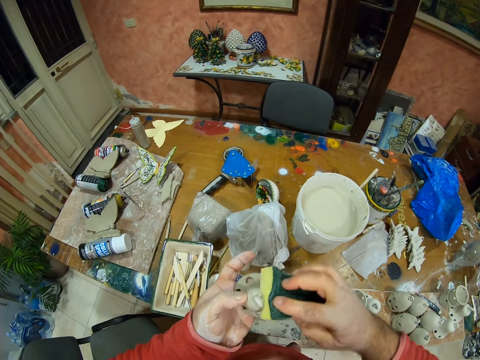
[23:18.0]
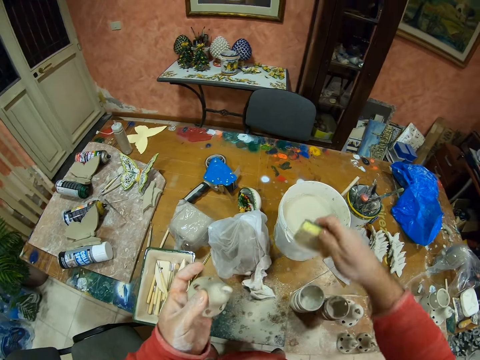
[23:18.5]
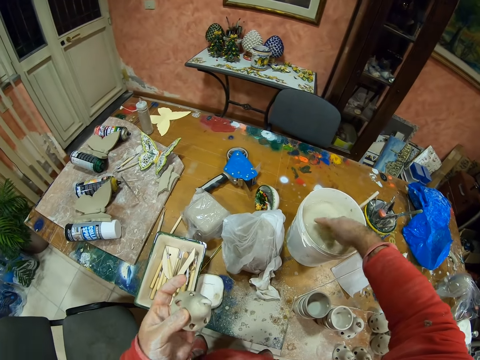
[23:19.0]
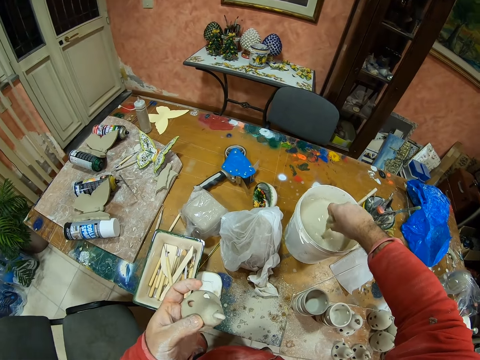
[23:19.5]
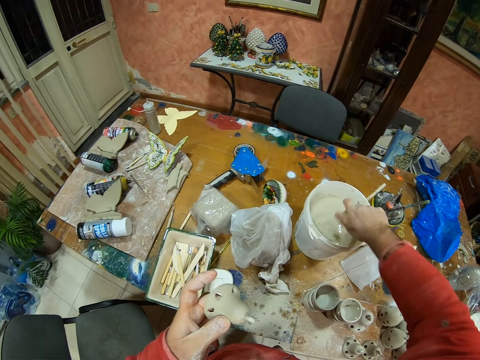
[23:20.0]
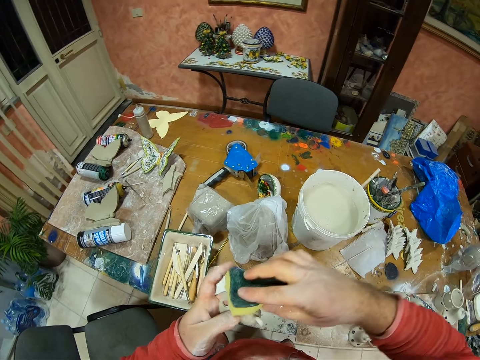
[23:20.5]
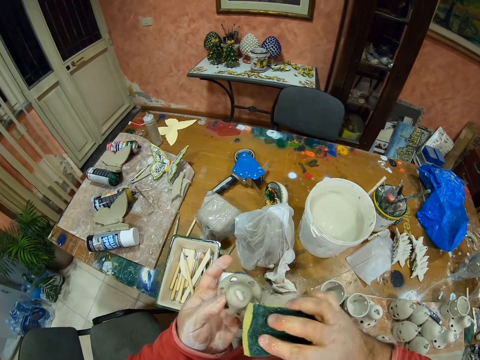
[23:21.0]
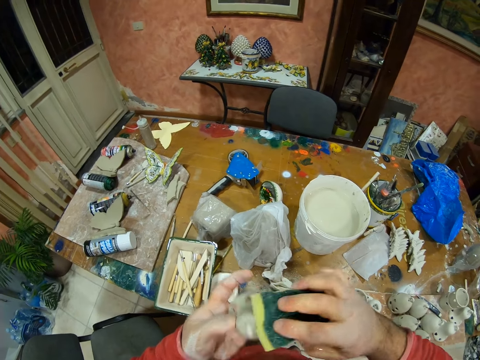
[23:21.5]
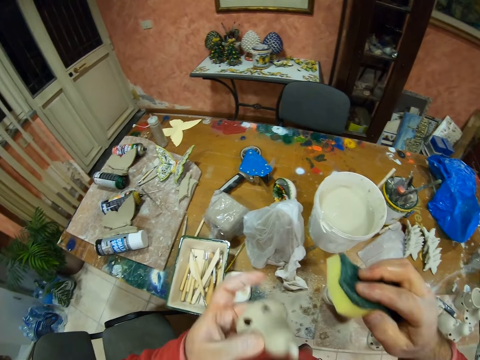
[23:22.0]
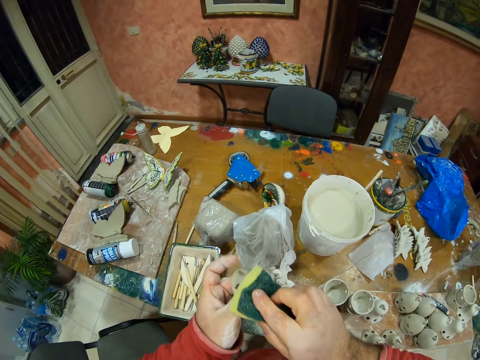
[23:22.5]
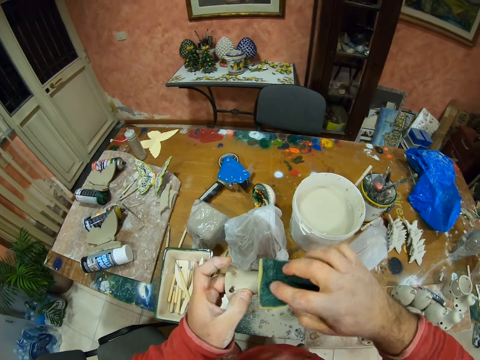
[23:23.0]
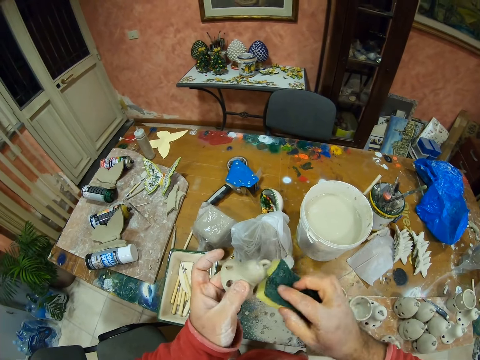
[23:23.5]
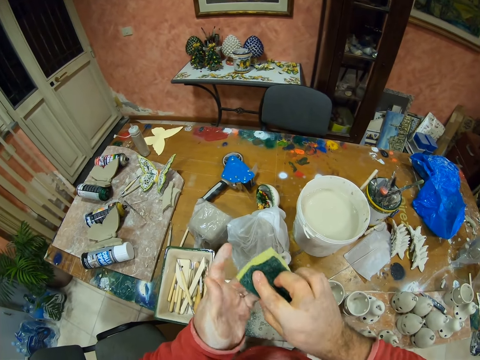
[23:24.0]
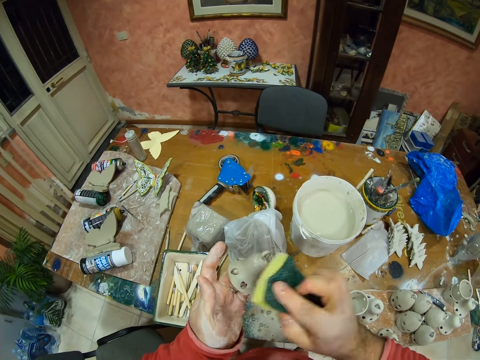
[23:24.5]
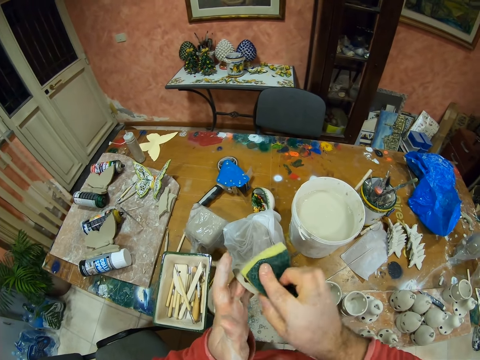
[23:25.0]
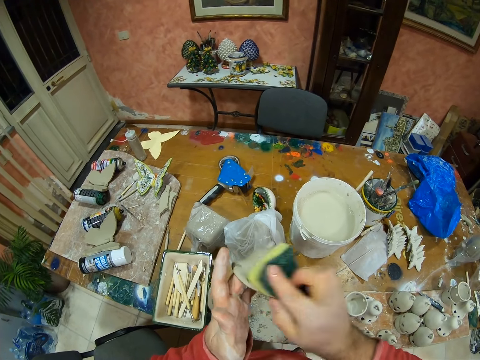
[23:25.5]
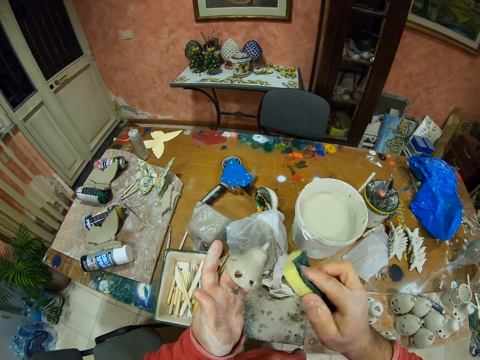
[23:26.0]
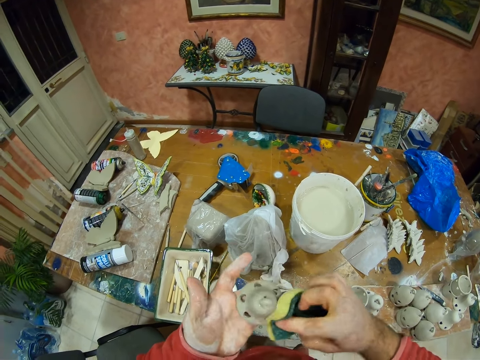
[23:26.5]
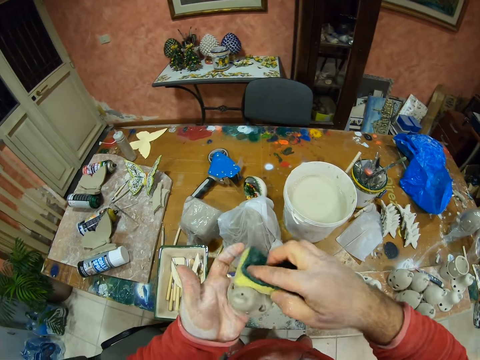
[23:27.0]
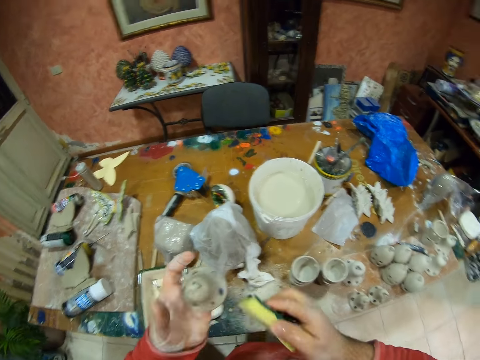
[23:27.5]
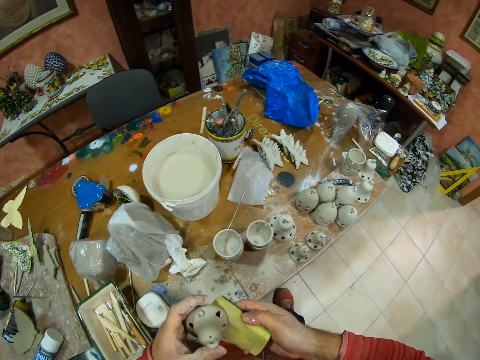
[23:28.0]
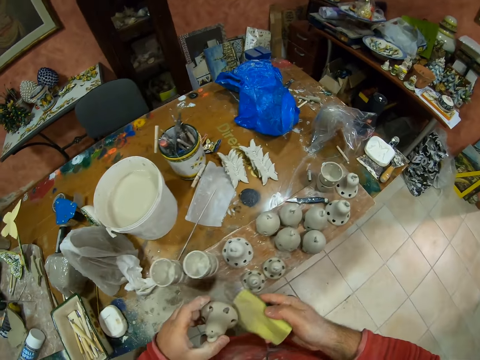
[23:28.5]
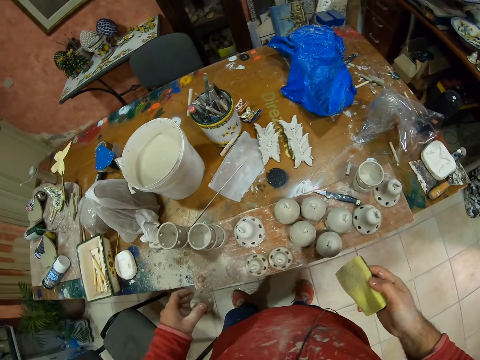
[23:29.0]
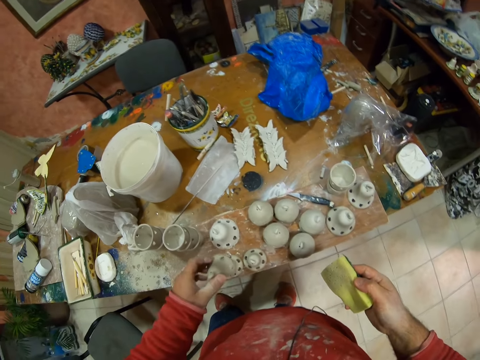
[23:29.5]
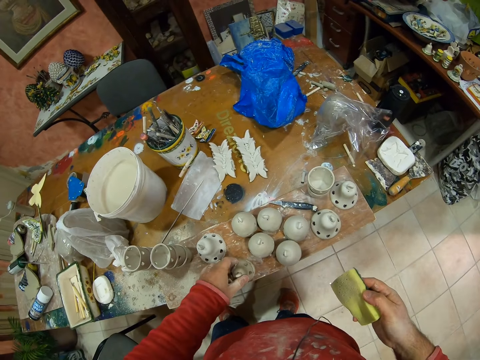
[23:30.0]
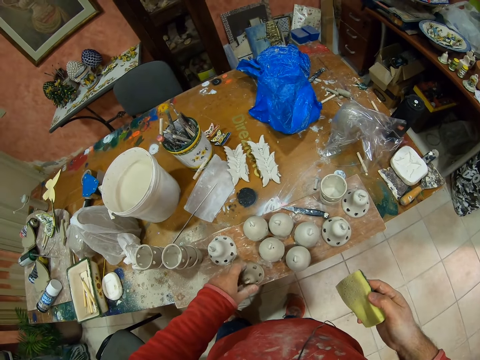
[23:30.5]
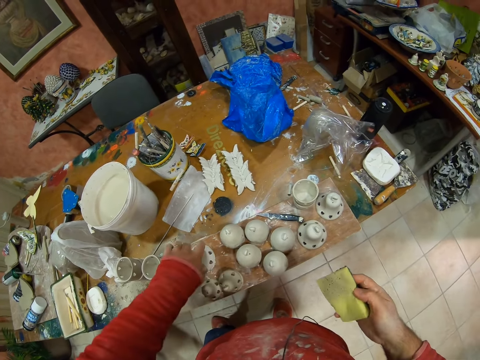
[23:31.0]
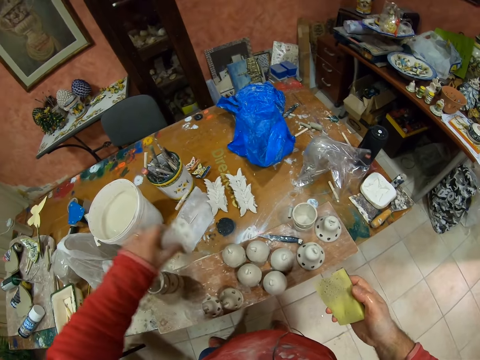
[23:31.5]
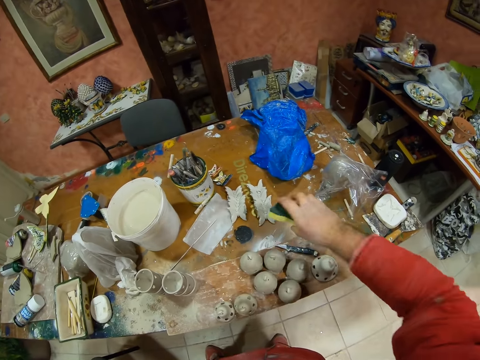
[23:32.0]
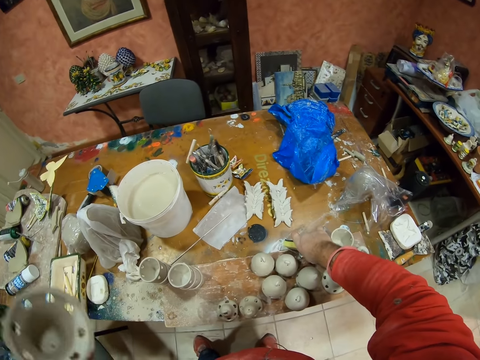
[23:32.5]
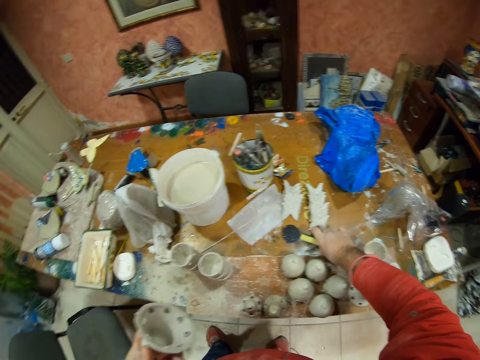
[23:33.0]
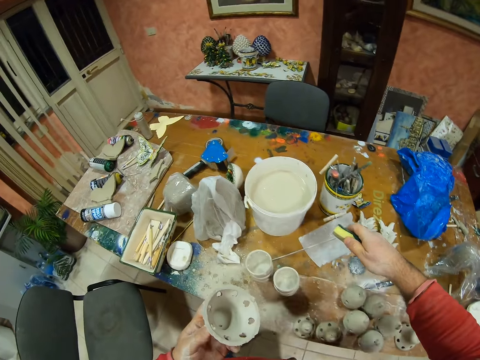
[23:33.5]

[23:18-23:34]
The camera wearer dips a sponge in the water. They clean the clay silicone. They put the clay silicone down. They pick up the clay silicone.

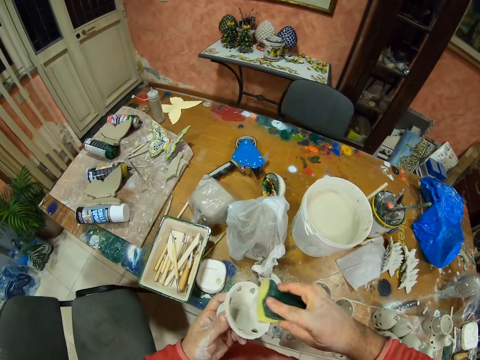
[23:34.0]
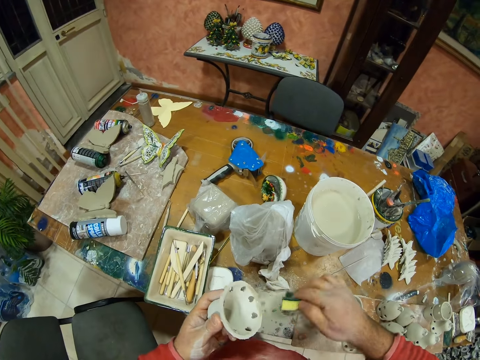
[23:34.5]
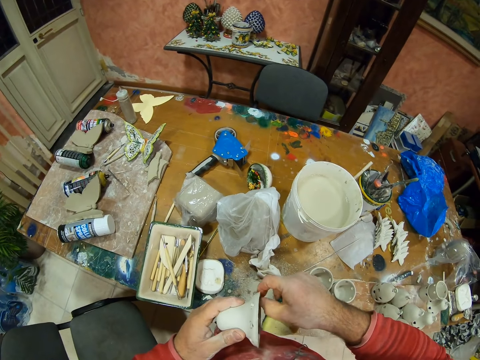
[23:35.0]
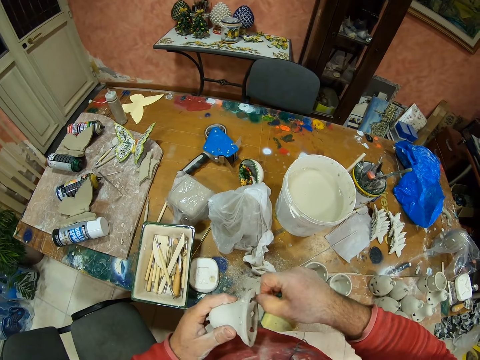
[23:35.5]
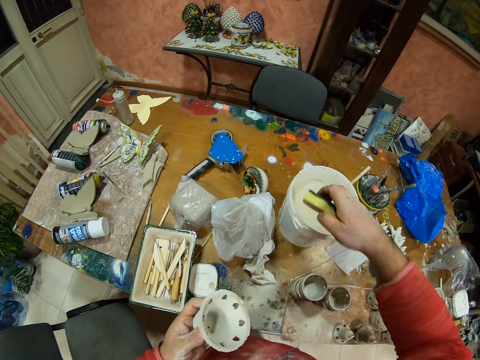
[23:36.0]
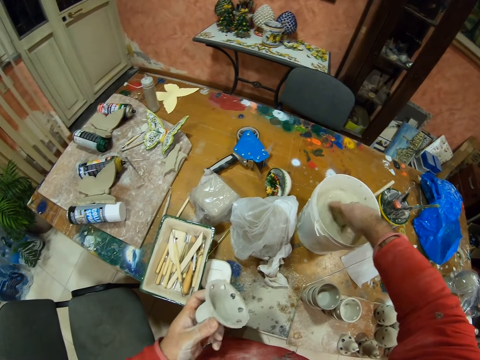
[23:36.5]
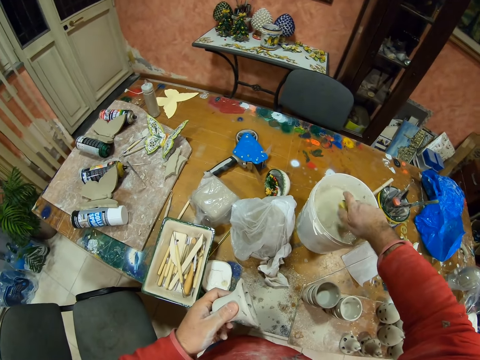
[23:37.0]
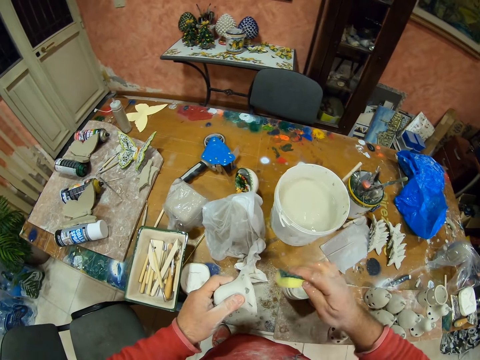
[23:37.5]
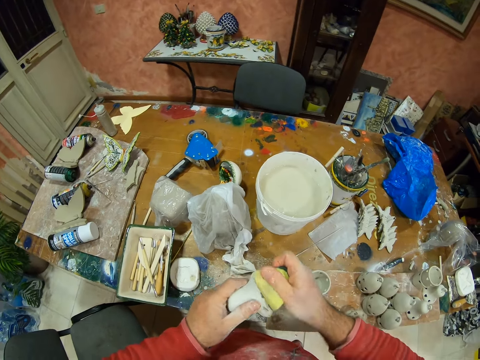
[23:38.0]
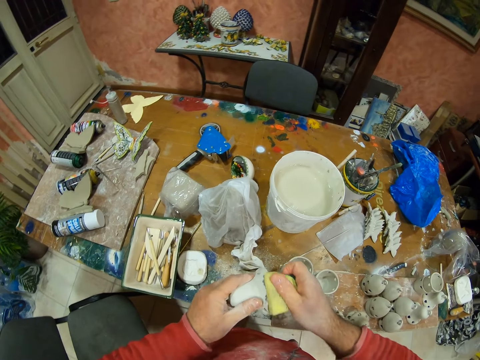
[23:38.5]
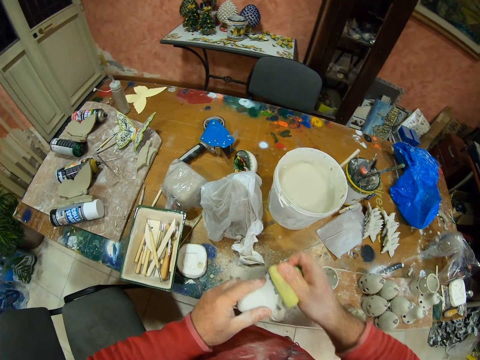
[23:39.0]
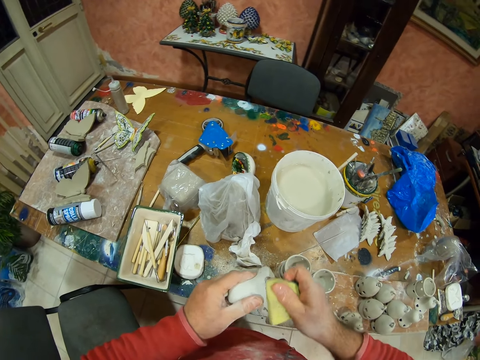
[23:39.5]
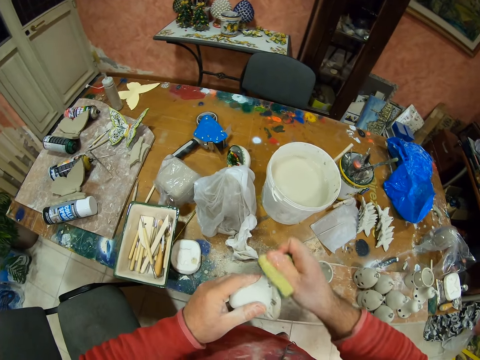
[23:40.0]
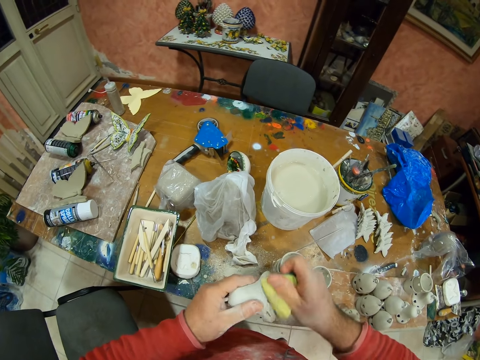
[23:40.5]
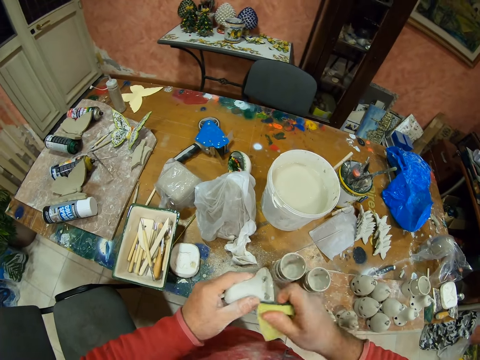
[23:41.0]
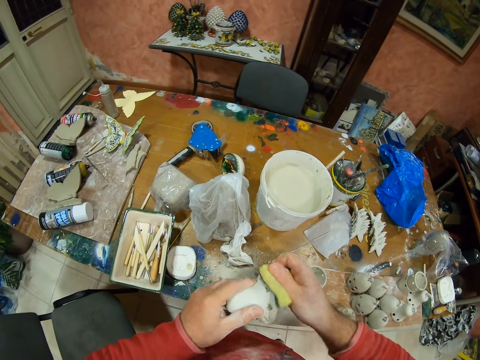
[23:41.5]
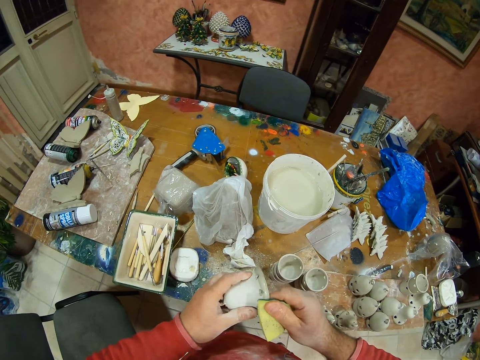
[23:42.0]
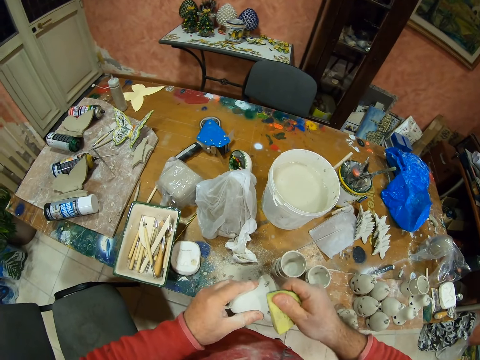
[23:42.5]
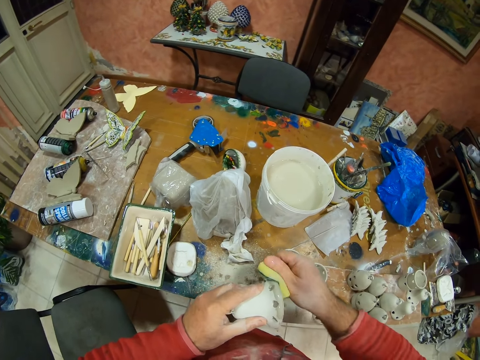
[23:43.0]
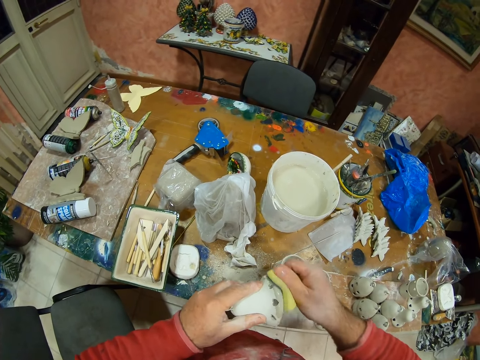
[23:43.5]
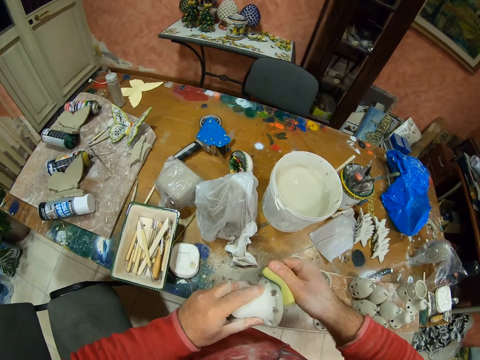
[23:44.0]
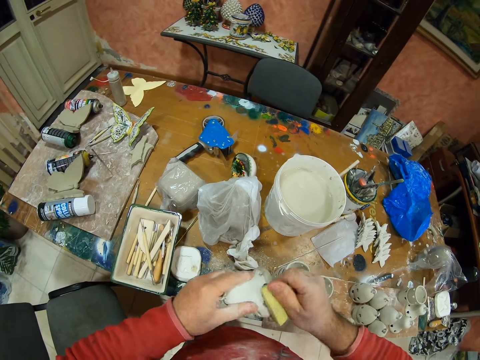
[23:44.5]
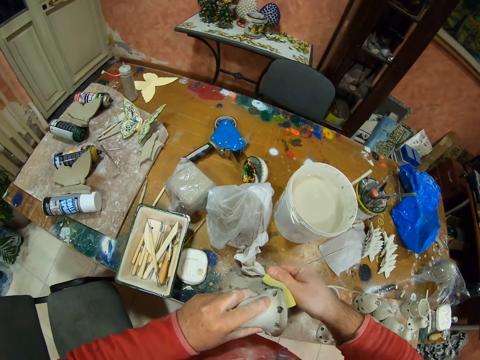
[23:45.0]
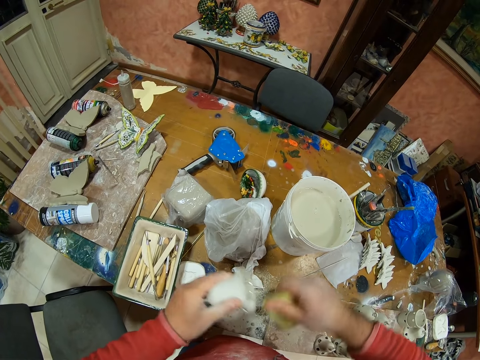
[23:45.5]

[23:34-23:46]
The camera wearer cleans the clay silicone. They dip a sponge in the water. They clean the clay silicone.
